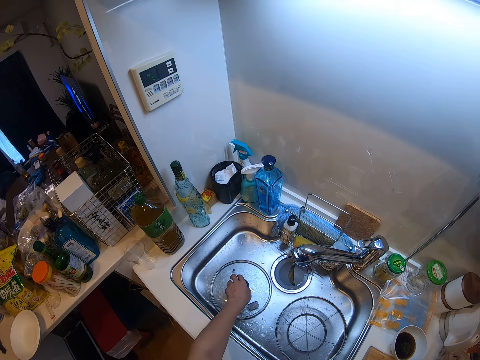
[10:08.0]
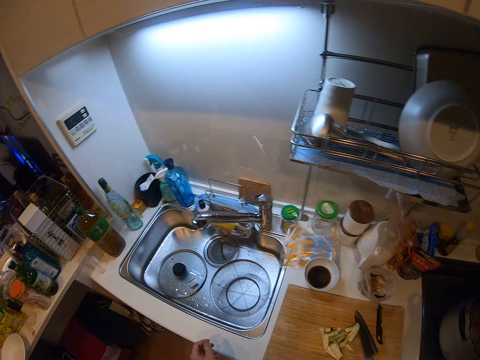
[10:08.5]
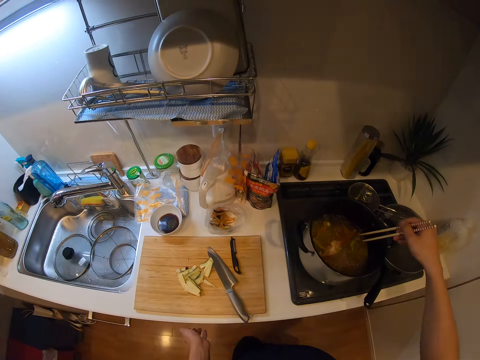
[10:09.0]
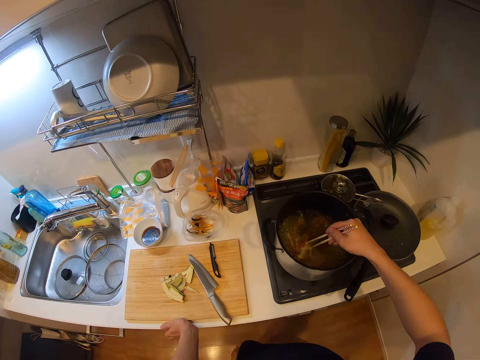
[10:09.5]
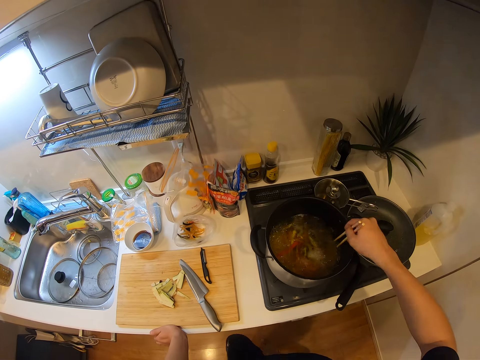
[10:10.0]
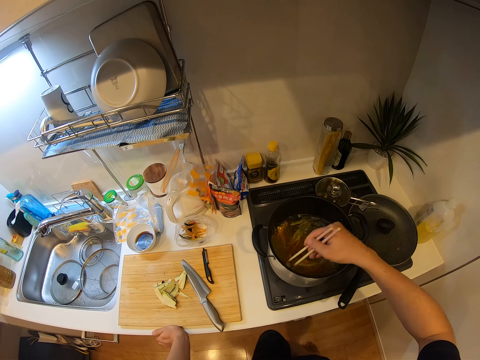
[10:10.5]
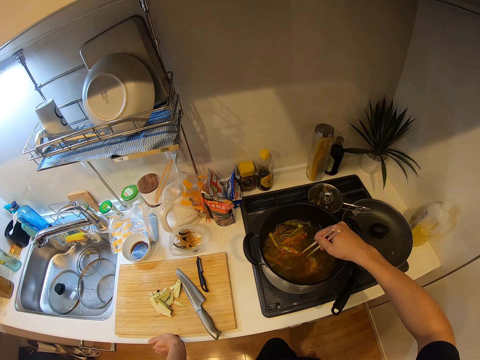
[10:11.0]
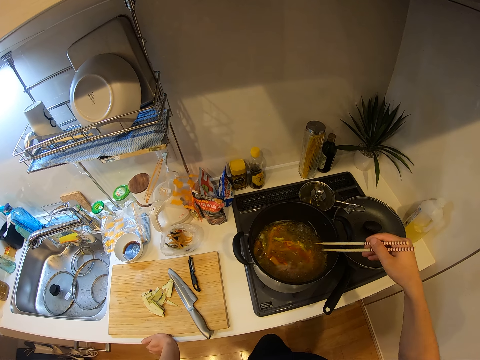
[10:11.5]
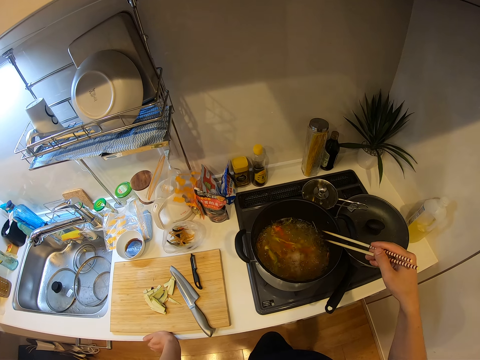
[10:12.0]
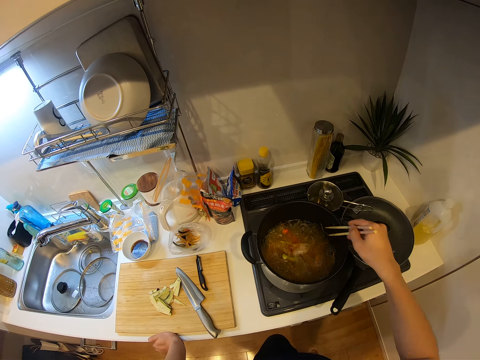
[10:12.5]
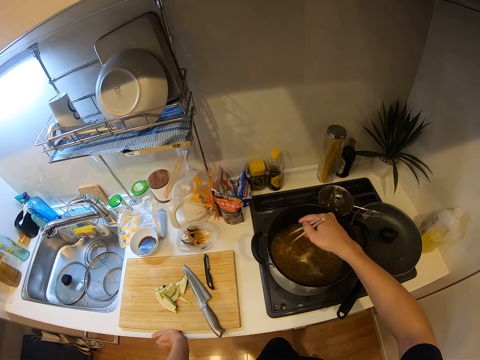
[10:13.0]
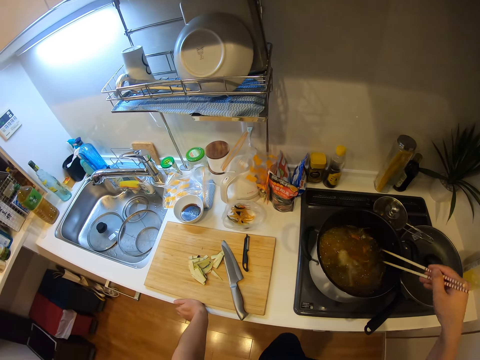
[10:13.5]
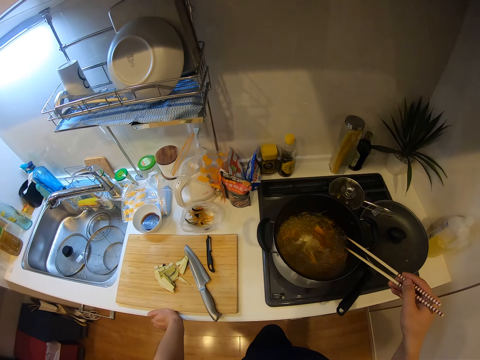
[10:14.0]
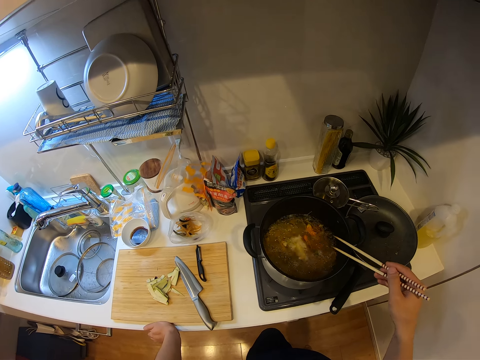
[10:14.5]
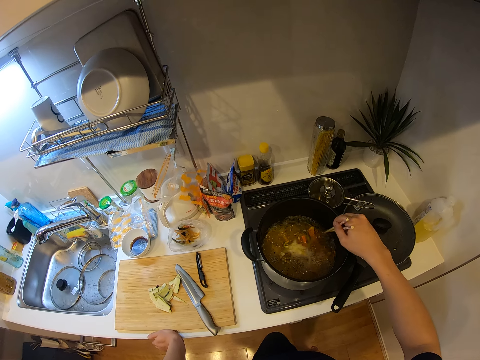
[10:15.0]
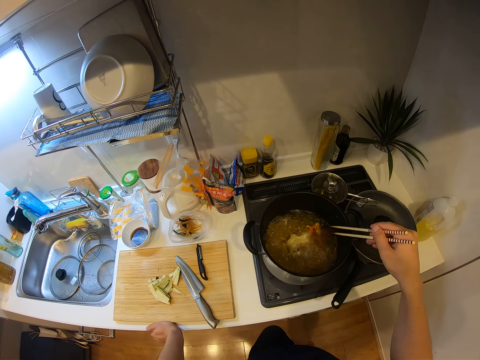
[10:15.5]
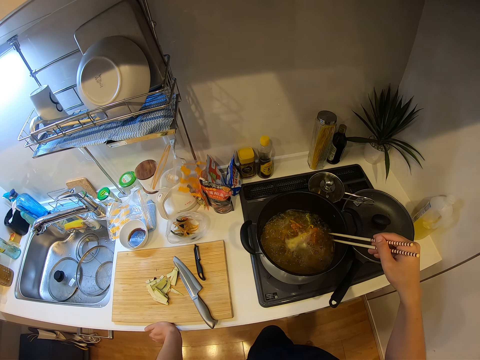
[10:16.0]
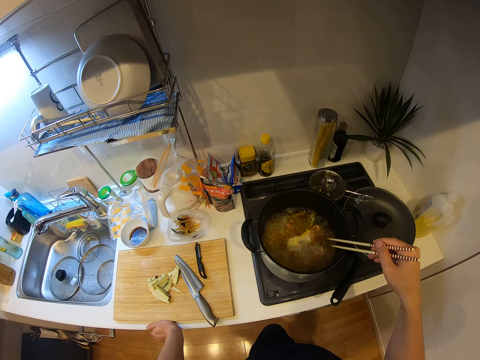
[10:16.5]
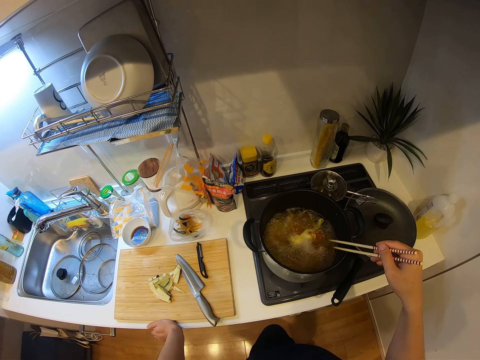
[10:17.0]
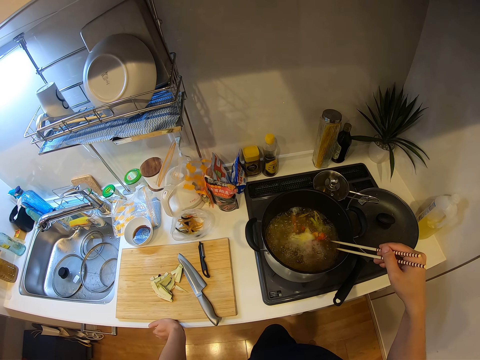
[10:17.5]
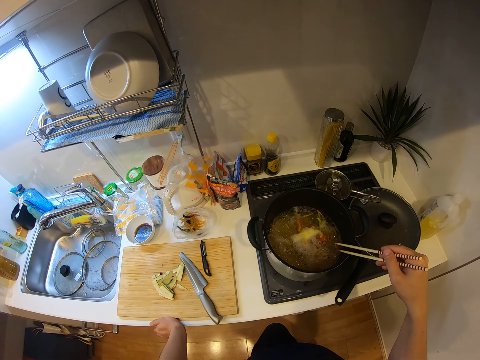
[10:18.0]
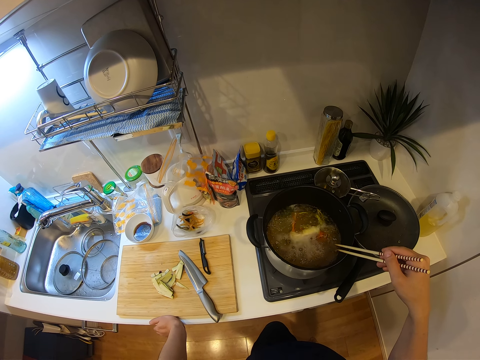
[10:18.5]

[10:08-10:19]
The camera wearer drops the pot cover in the sink. They rest a hand on a countertop. They stir the spaghetti or pasta in the pot with the chopsticks. They stop stirring. They stir the pasta in water. They stop stirring. They dip the chopsticks in the pot and lift the chopsticks. They wait for the pasta to boil.

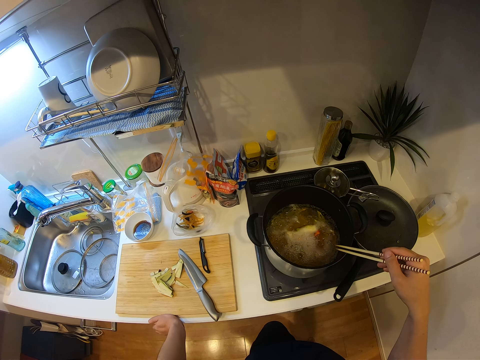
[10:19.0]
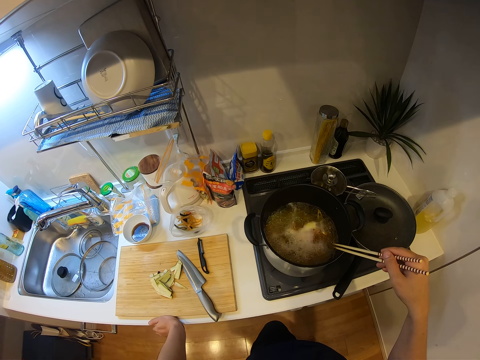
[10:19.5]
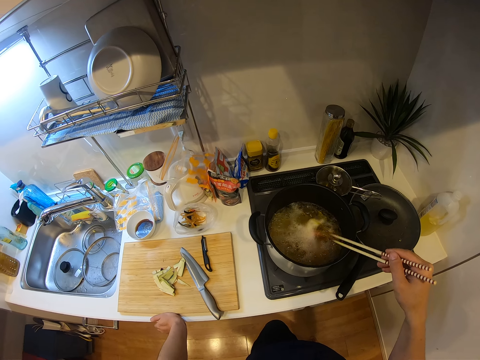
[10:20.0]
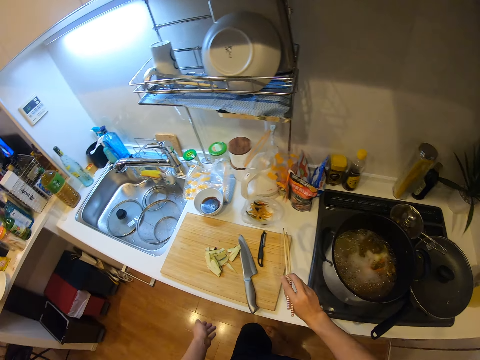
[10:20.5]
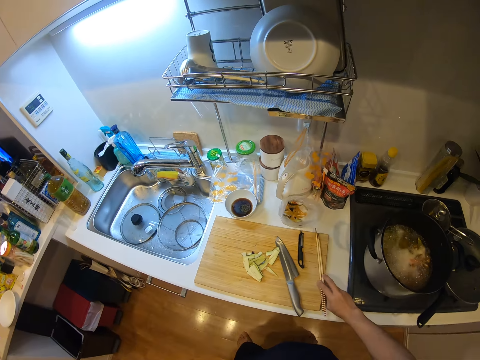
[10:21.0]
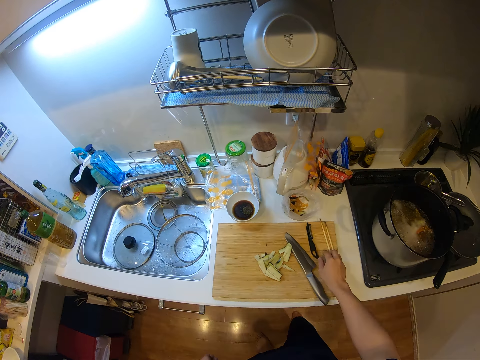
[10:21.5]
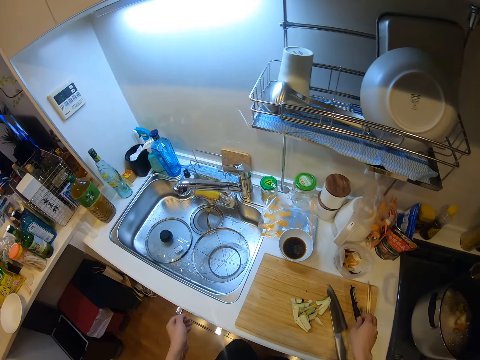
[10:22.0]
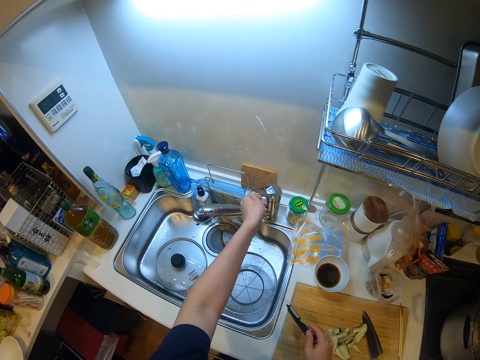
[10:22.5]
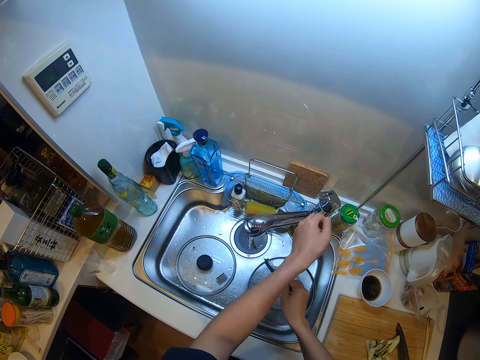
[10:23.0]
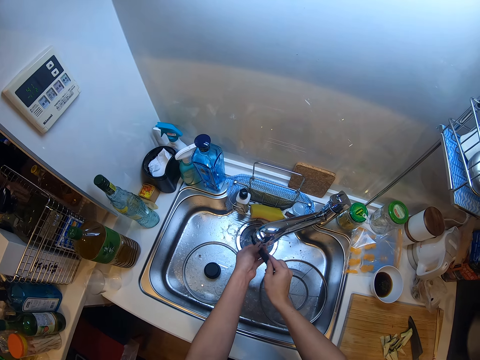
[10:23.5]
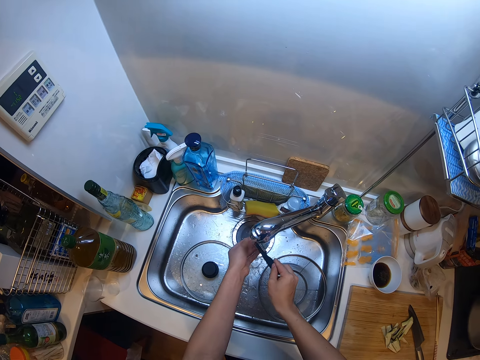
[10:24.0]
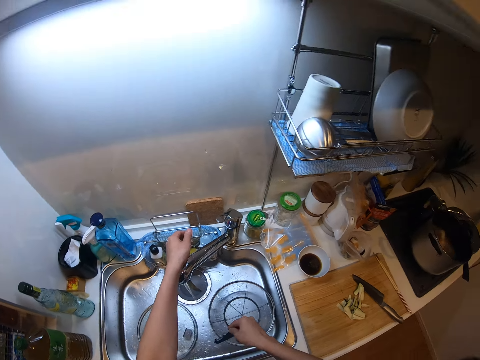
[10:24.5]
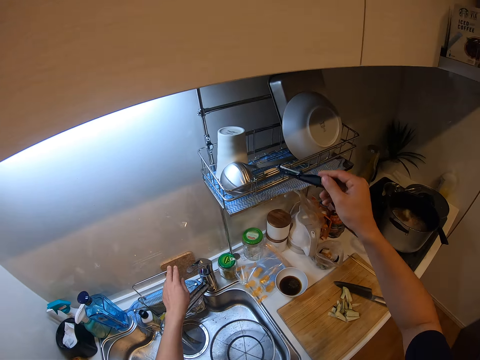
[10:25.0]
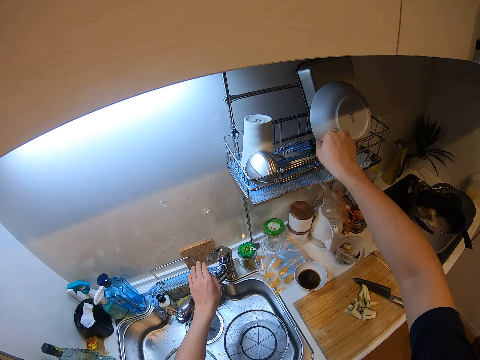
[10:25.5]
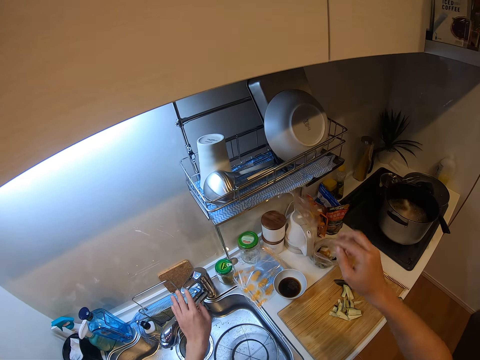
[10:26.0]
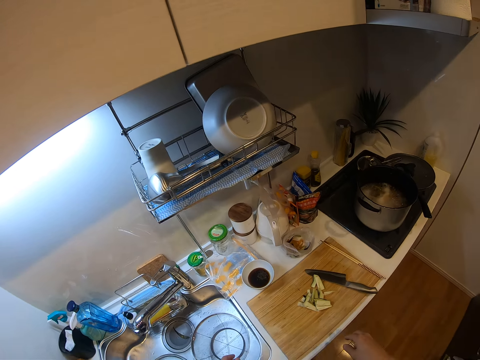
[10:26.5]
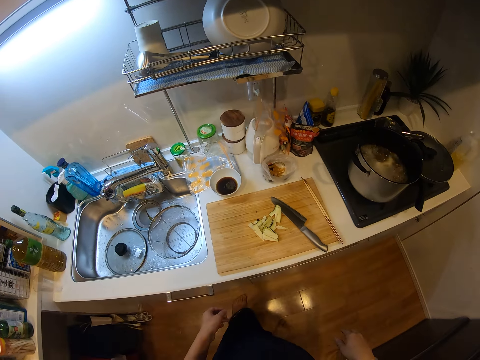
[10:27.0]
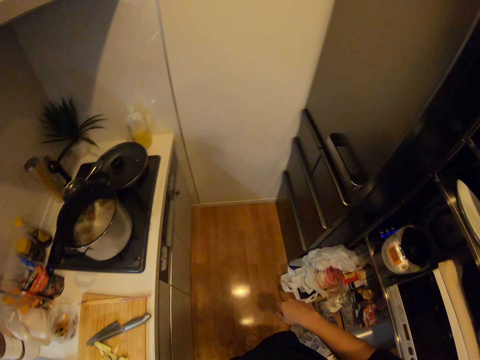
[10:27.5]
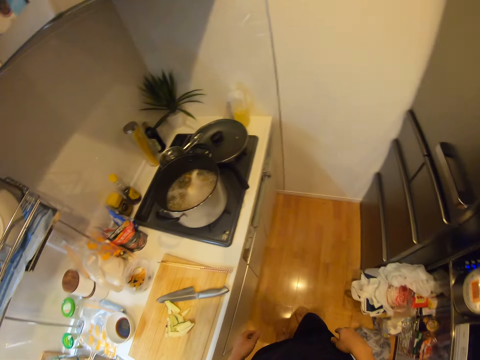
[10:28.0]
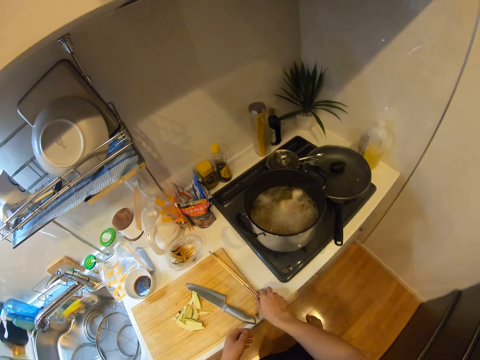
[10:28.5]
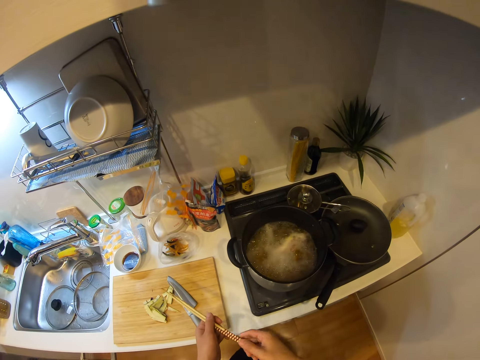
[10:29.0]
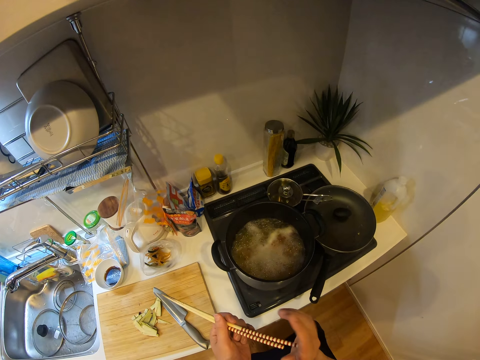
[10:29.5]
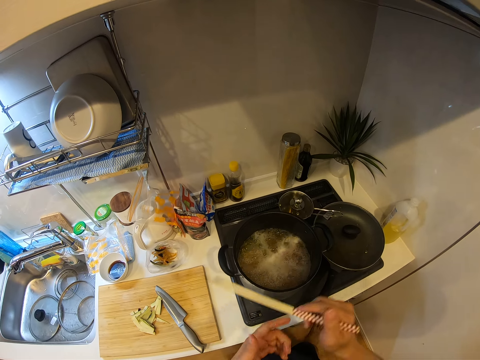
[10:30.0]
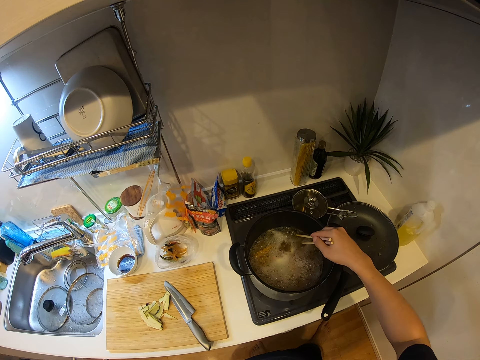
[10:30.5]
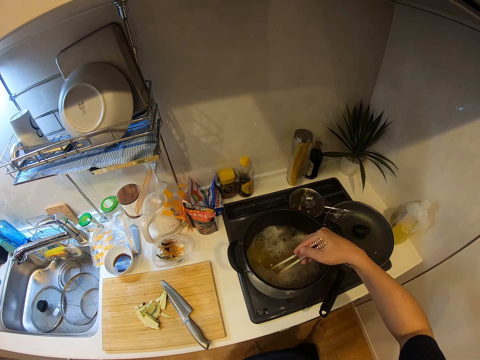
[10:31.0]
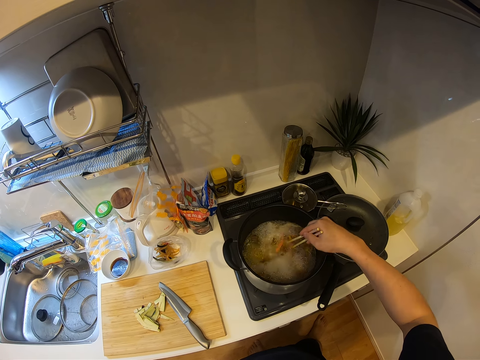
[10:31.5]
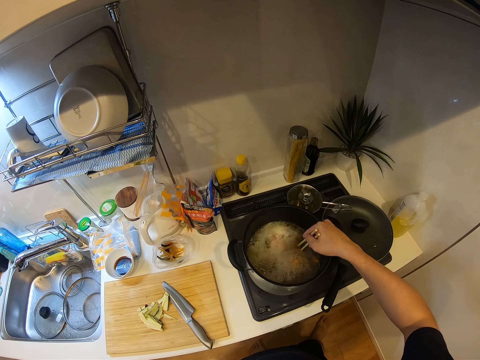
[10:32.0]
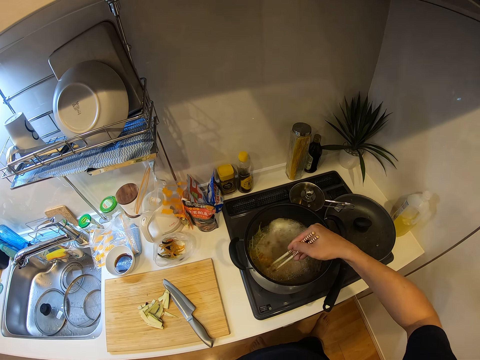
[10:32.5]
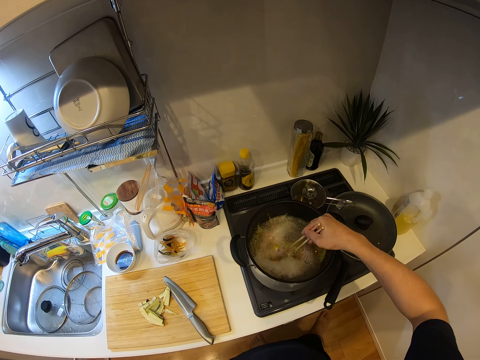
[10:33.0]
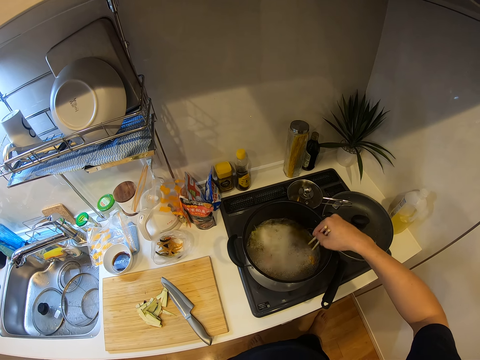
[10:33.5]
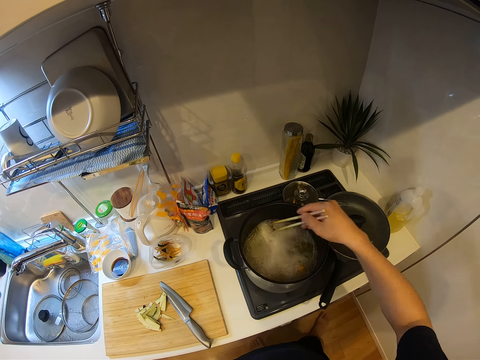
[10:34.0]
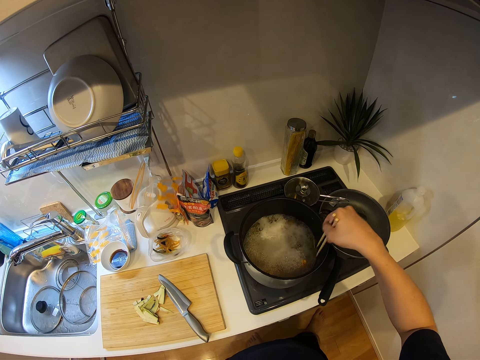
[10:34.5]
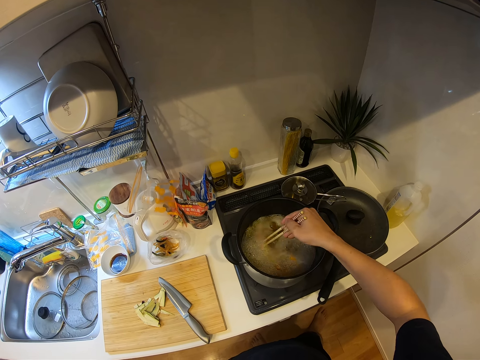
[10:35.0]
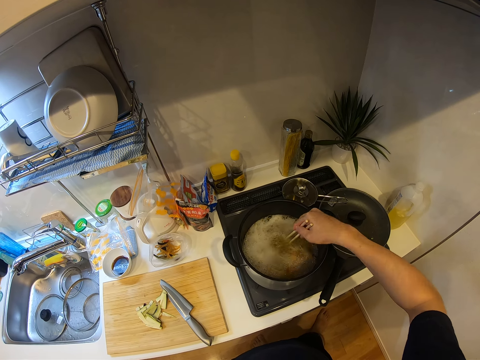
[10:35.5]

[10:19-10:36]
The camera wearer drops the chopsticks on the chopping board. They pick up a vegetable peeler from the chop board. They open a tap or faucet. They wash the vegetable peeler. They hold the faucet. They put the vegetable peeler on a plate rack. They close the tap. They walk around a kitchen. They pick up the chopsticks from the chopping board. They cook the pasta in boiling water. They stir the spaghetti in the pot with the chopsticks.
